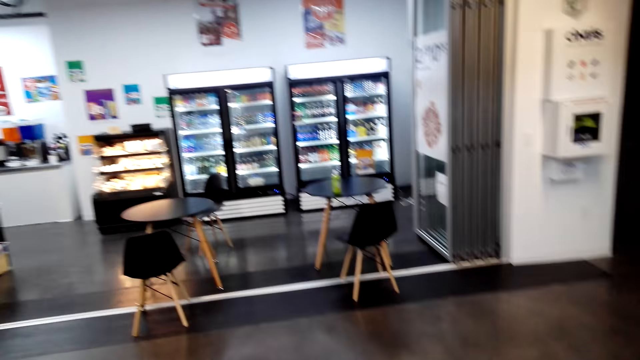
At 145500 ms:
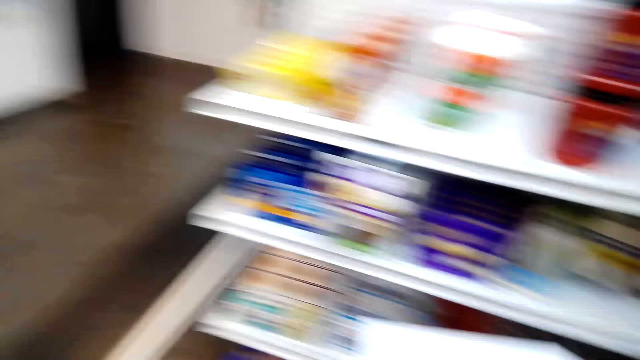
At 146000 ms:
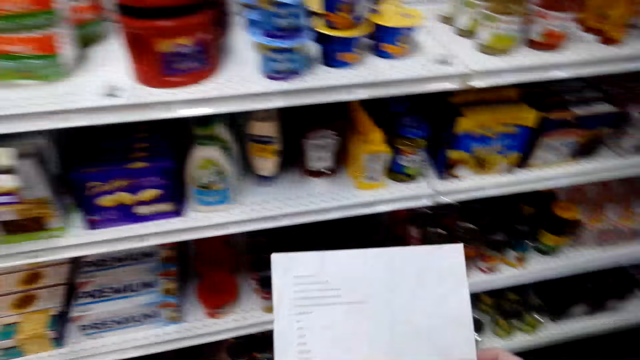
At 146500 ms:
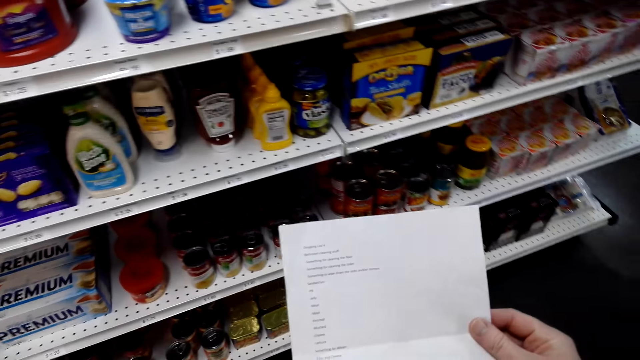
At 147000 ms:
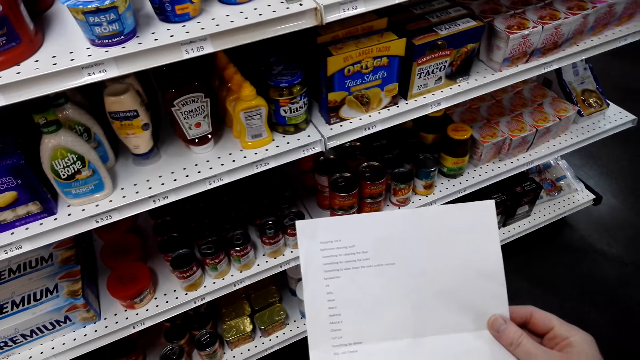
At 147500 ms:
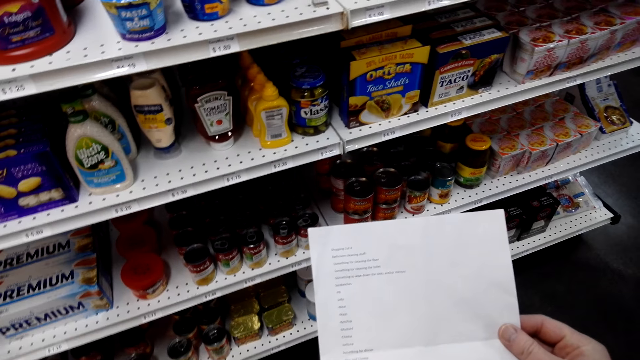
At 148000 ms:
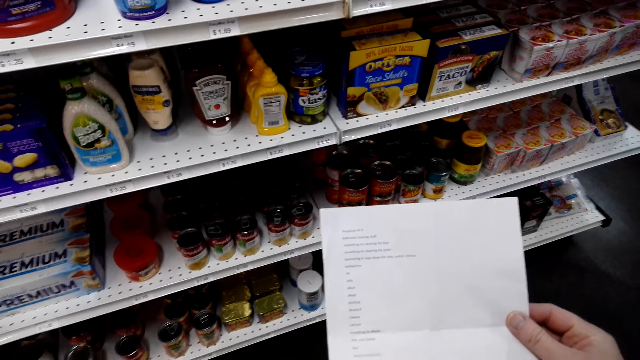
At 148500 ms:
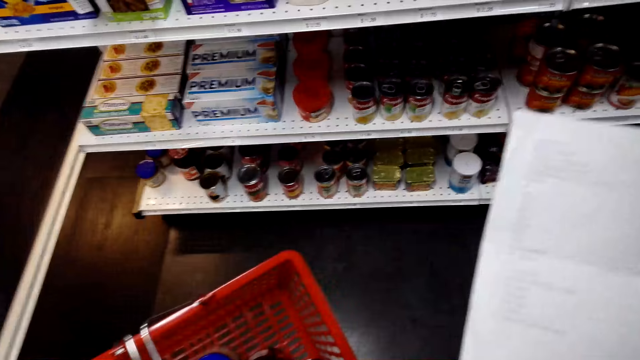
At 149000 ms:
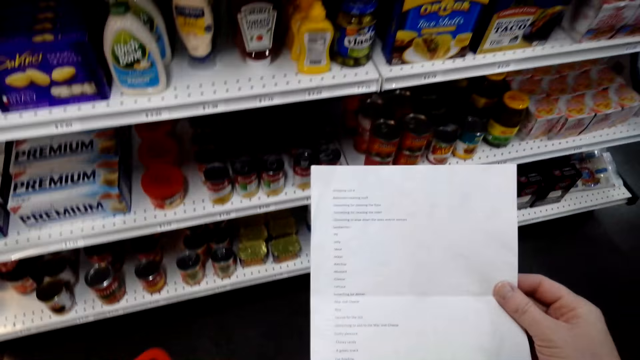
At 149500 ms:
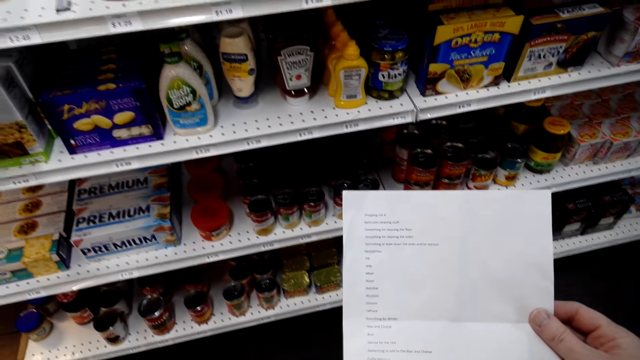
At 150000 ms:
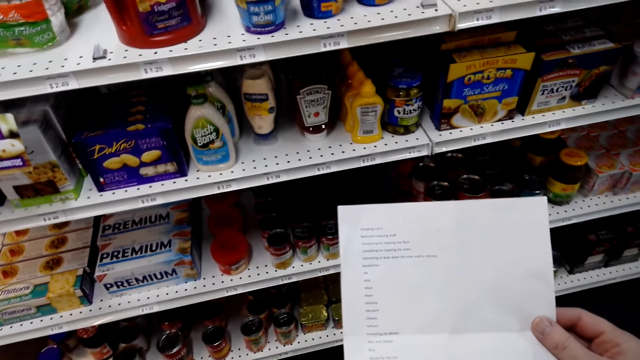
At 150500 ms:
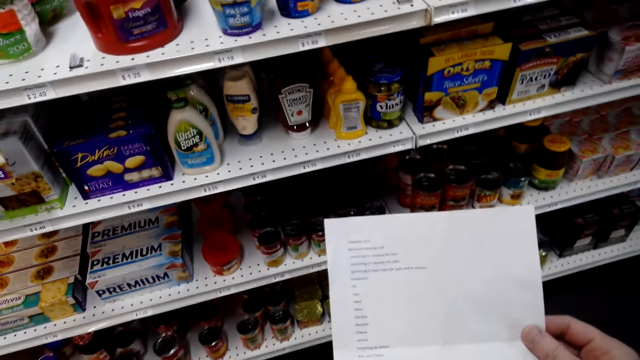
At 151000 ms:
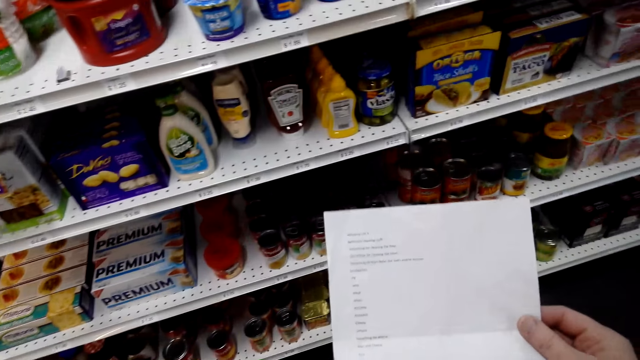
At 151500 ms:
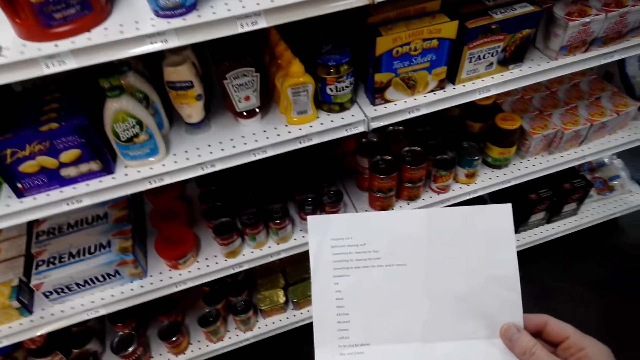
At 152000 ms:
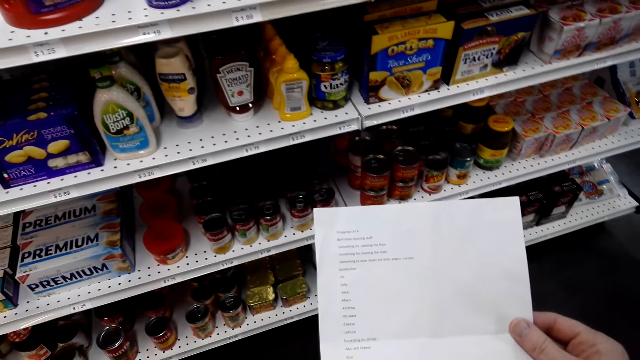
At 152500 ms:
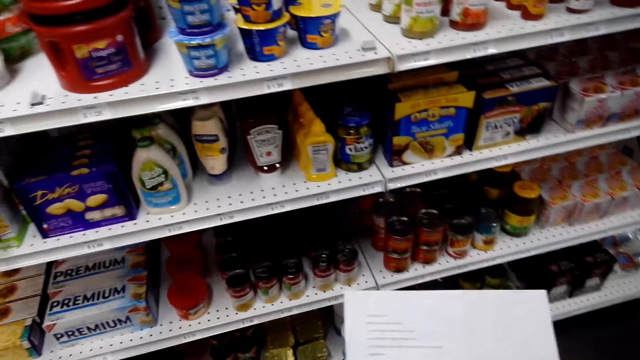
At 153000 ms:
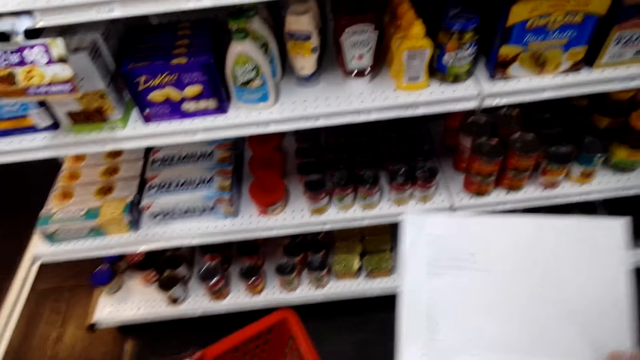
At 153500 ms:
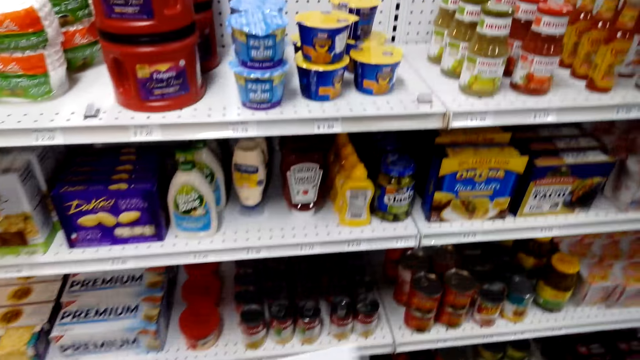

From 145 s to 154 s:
The camera wearer checks the shopping list.

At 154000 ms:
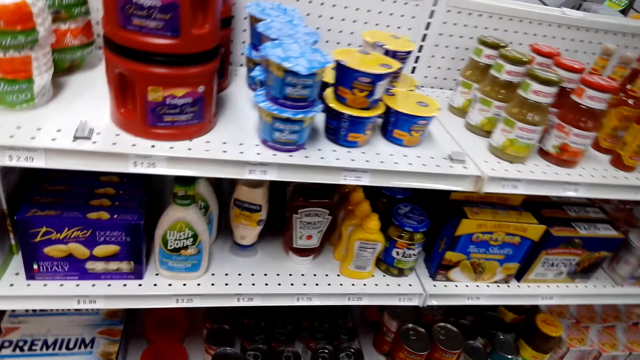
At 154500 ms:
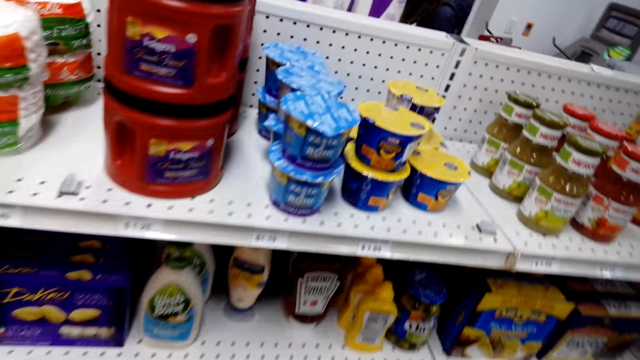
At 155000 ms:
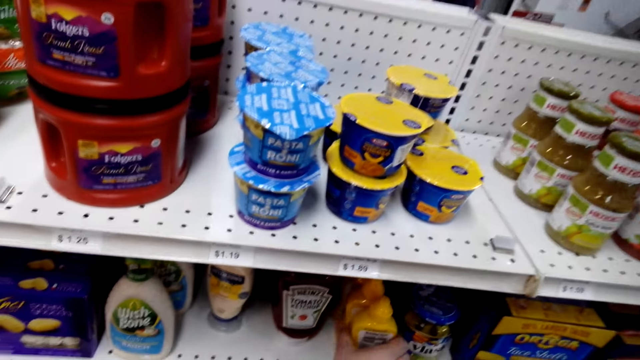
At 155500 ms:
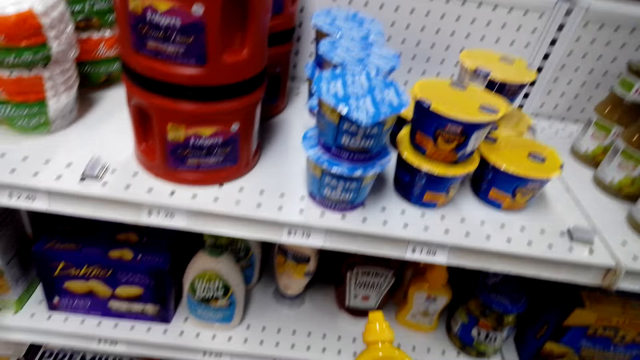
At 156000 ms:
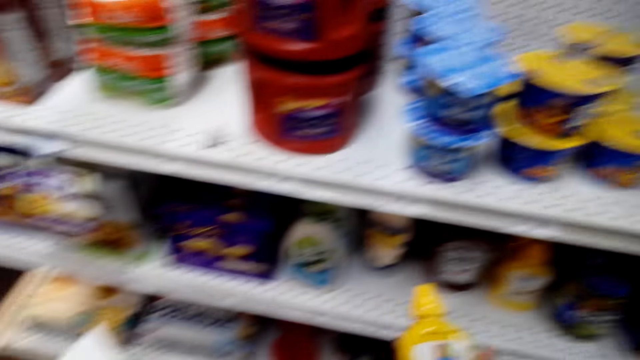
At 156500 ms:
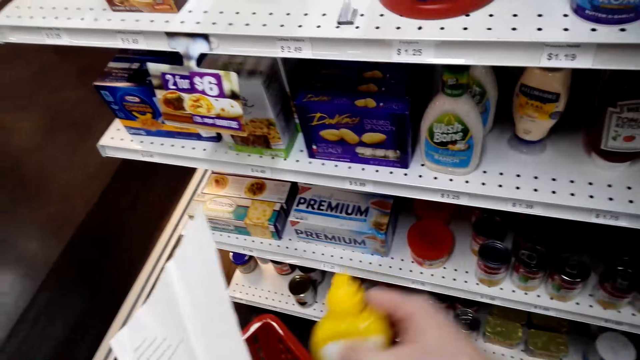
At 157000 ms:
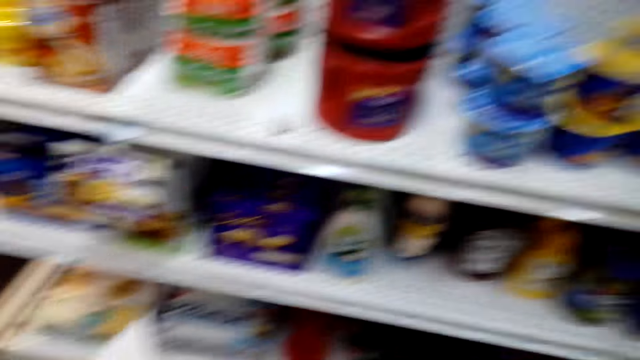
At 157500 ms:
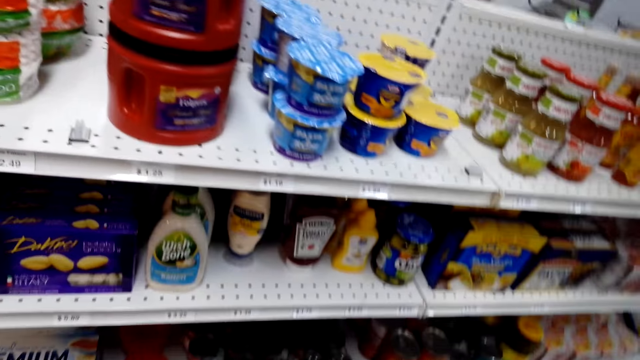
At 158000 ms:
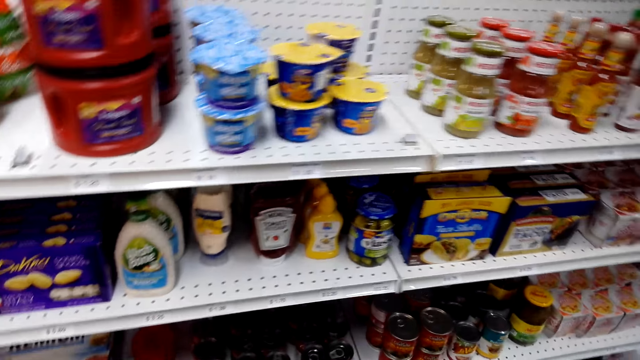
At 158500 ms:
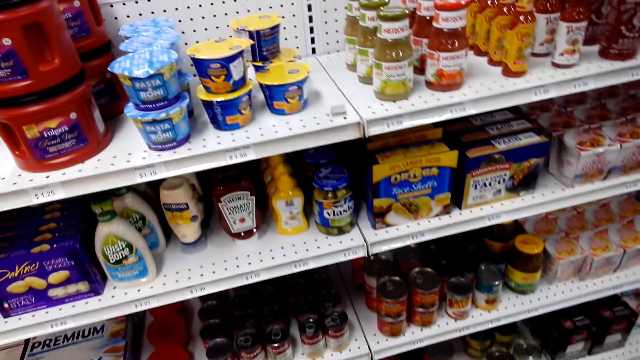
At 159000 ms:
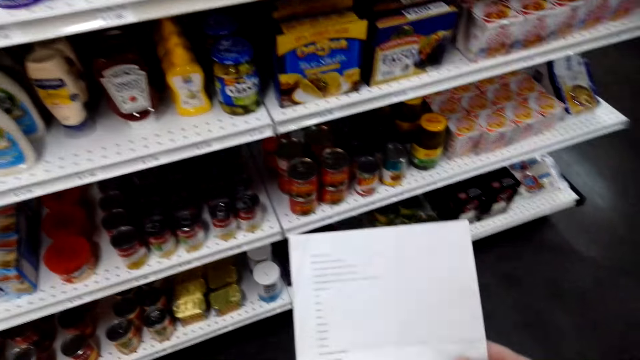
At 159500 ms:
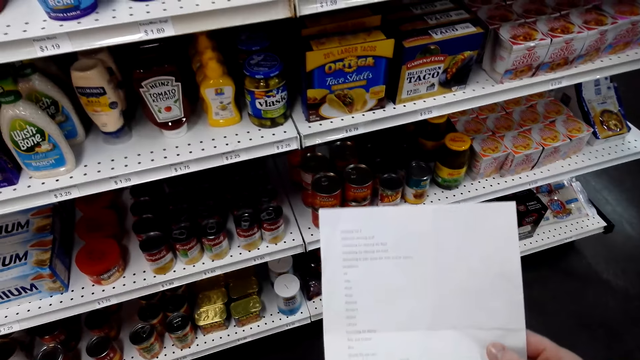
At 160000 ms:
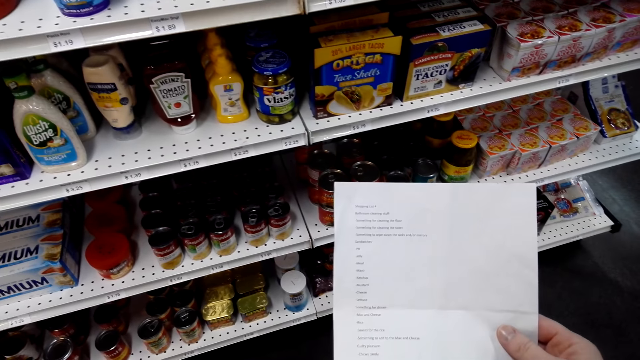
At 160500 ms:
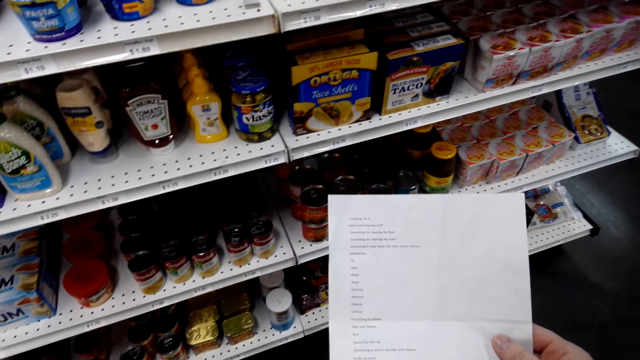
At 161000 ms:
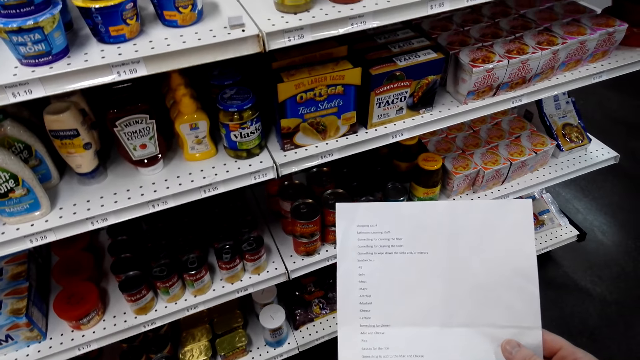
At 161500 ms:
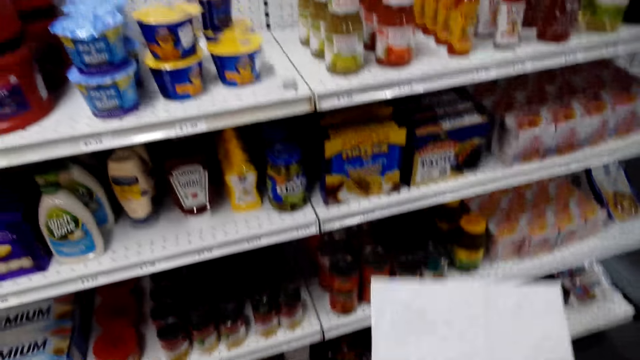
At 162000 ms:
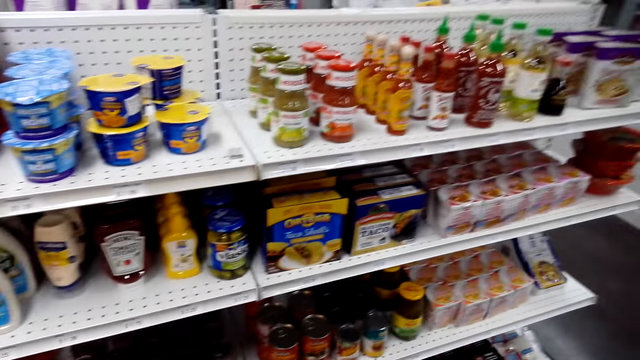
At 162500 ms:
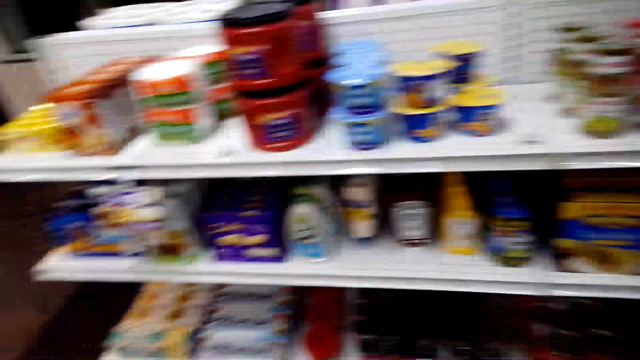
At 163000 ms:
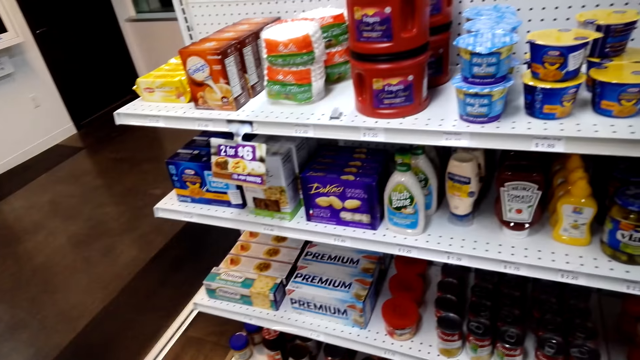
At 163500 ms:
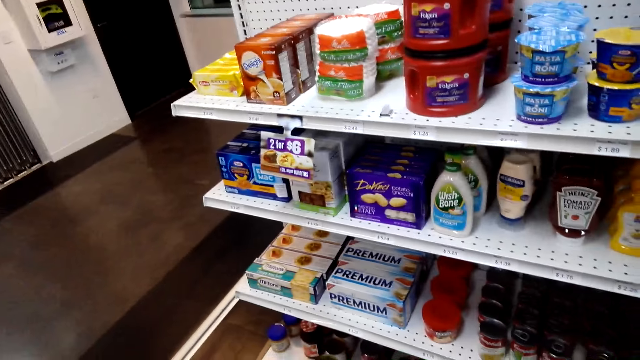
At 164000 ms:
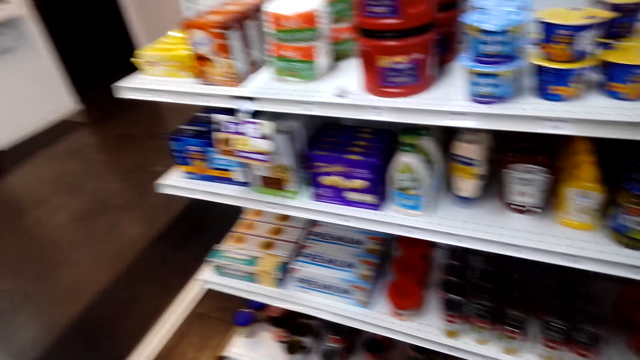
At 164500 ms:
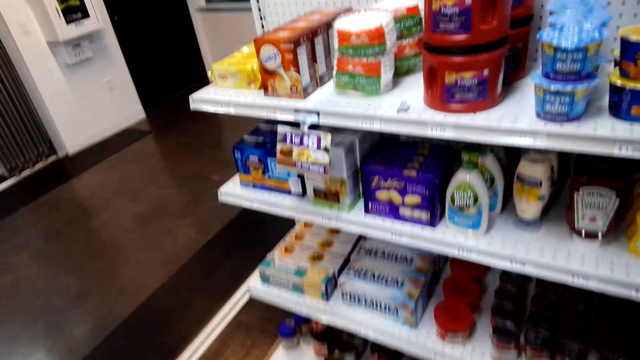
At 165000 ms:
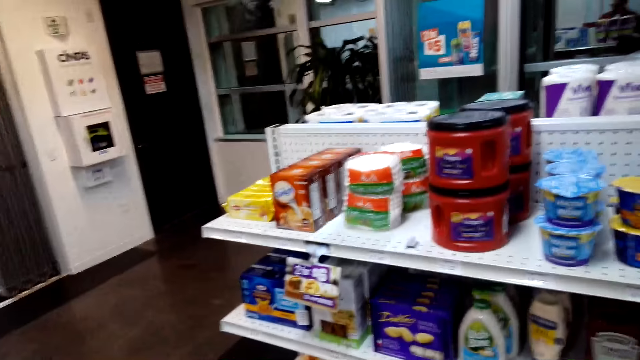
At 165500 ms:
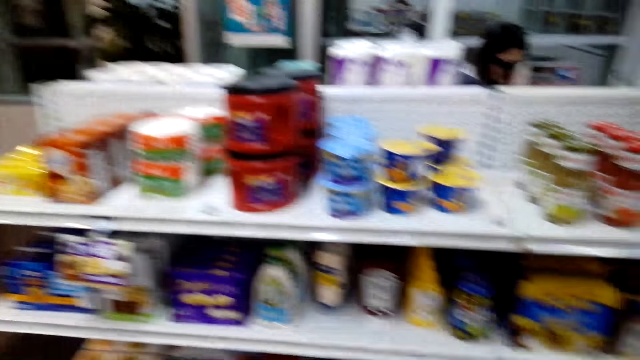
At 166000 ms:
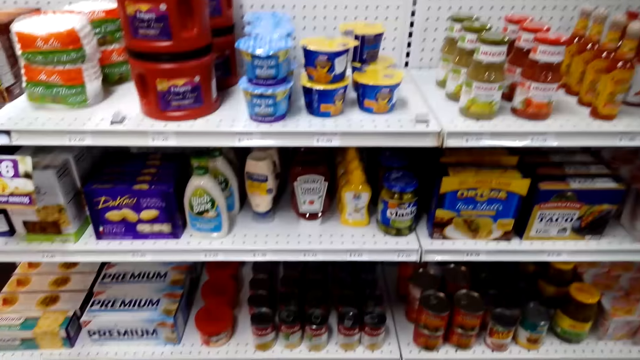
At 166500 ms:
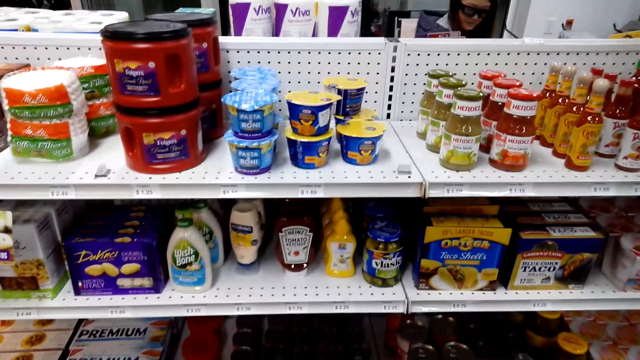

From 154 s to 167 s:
The camera wearer picks up a bottle of mustard. They check something, place the object in the carrier, and check the shop shelves. They check the shopping list. They check the shop shelves. They look around.
